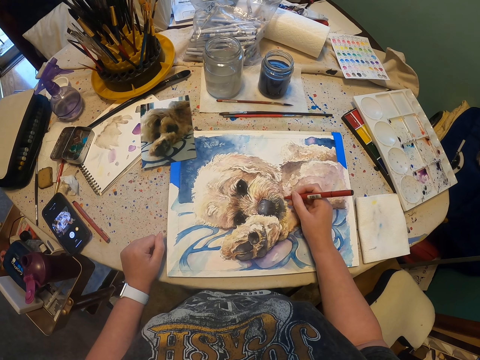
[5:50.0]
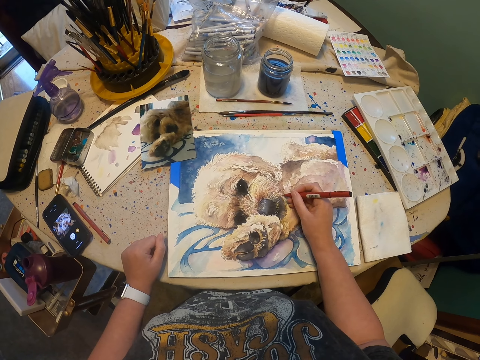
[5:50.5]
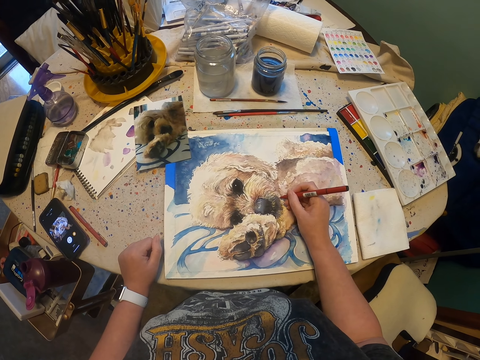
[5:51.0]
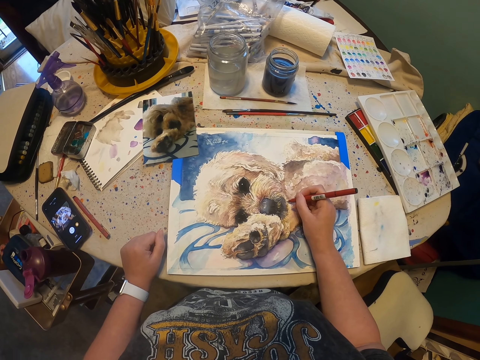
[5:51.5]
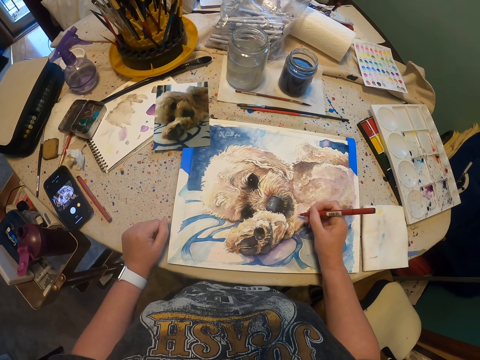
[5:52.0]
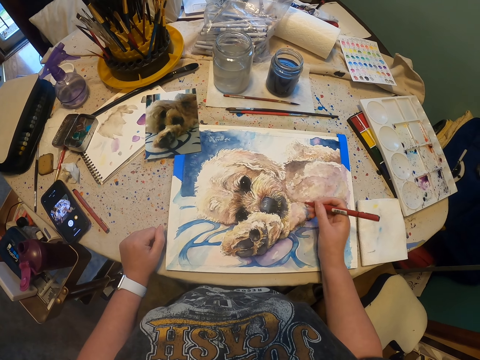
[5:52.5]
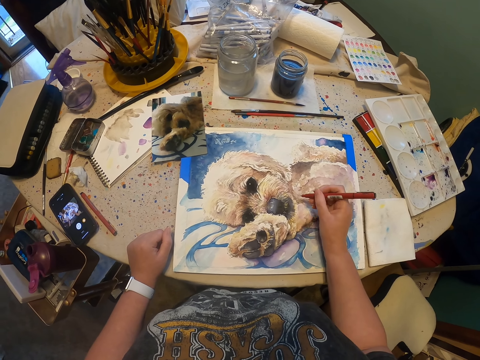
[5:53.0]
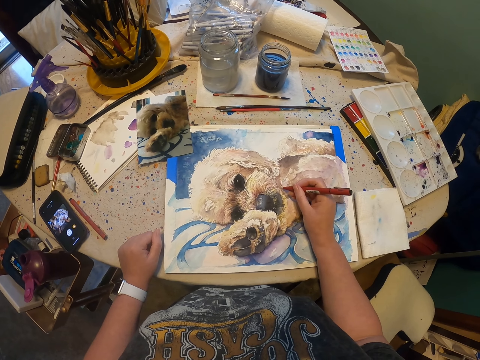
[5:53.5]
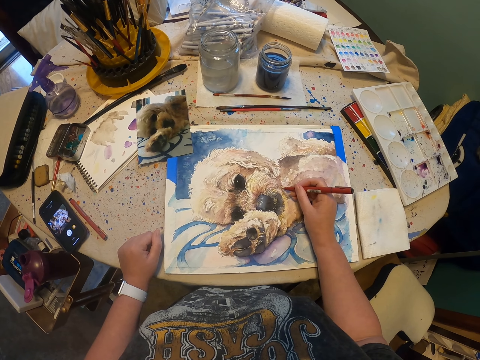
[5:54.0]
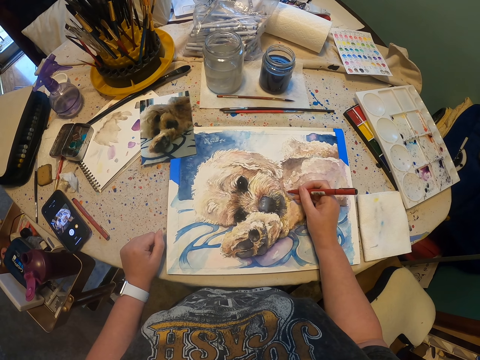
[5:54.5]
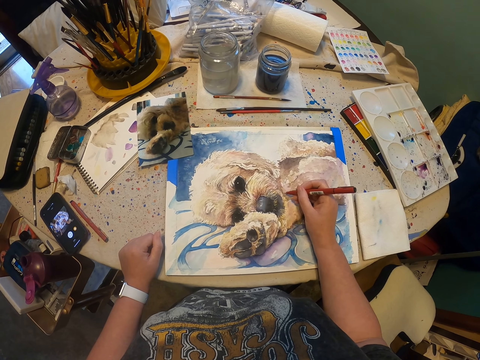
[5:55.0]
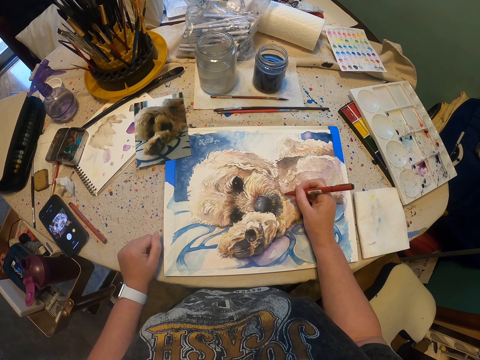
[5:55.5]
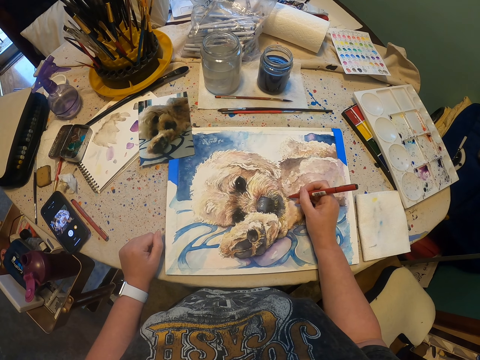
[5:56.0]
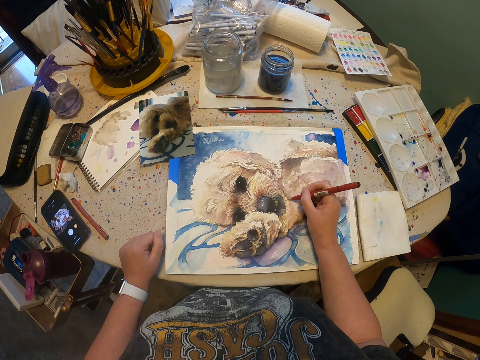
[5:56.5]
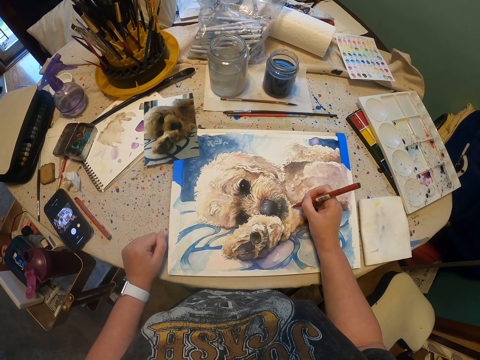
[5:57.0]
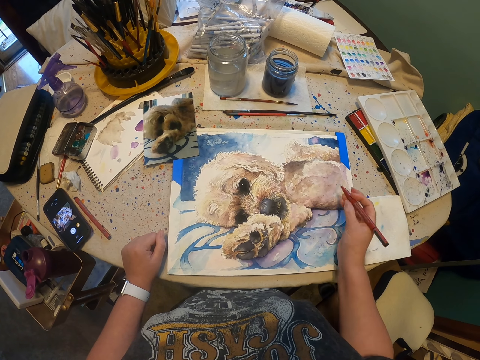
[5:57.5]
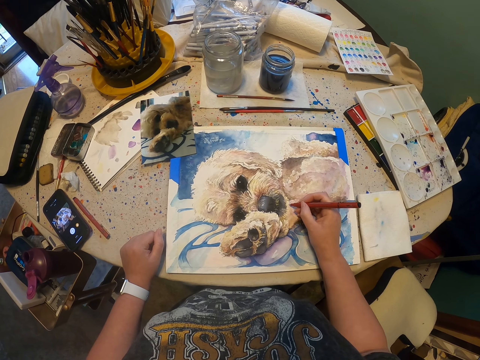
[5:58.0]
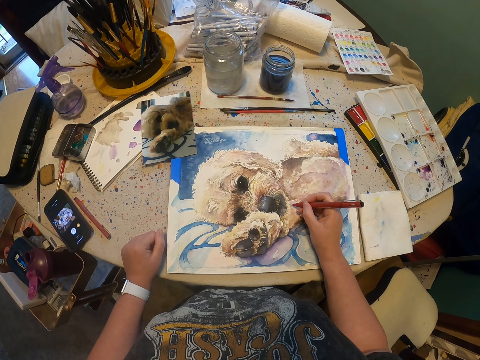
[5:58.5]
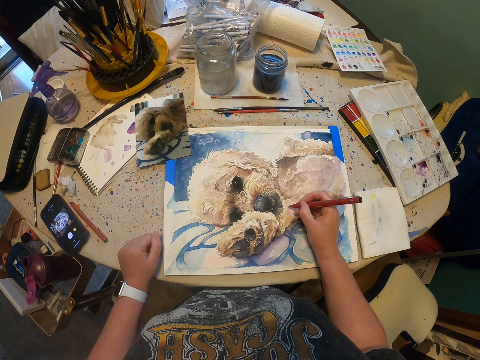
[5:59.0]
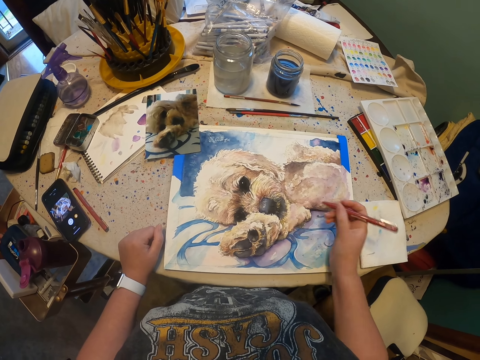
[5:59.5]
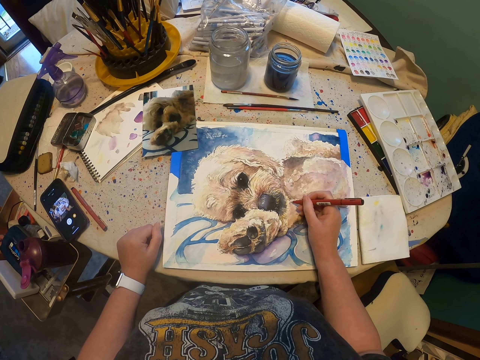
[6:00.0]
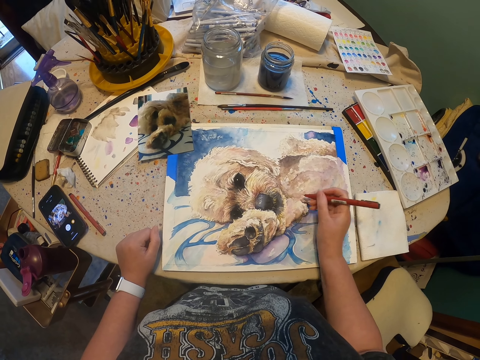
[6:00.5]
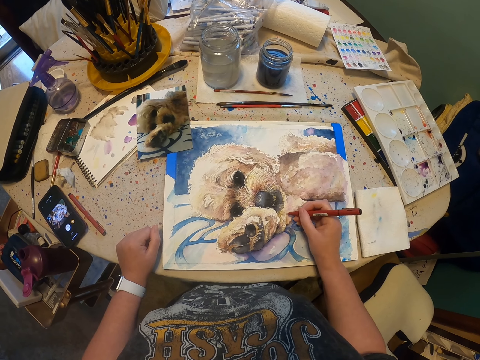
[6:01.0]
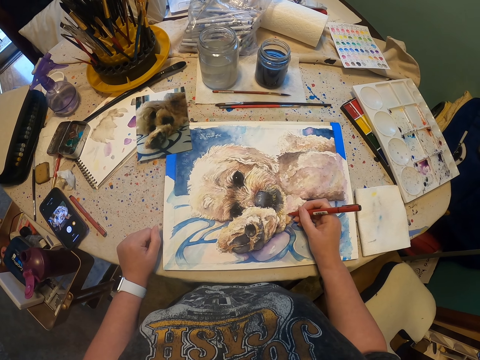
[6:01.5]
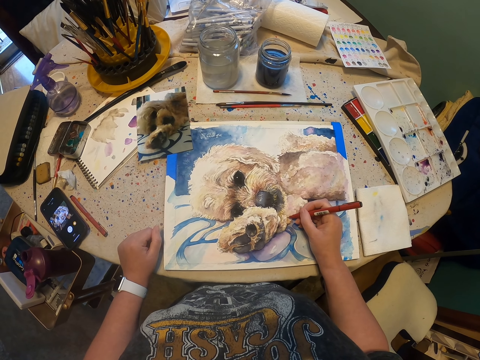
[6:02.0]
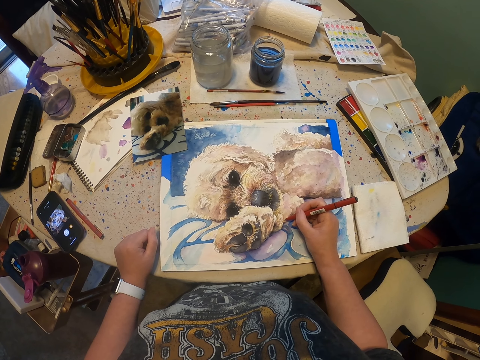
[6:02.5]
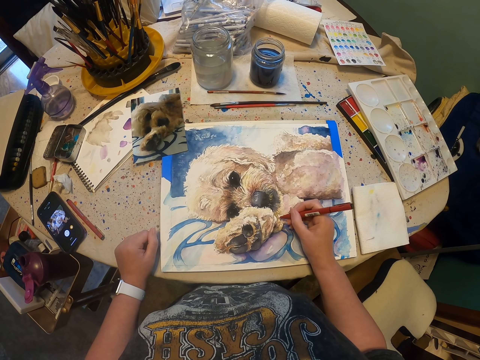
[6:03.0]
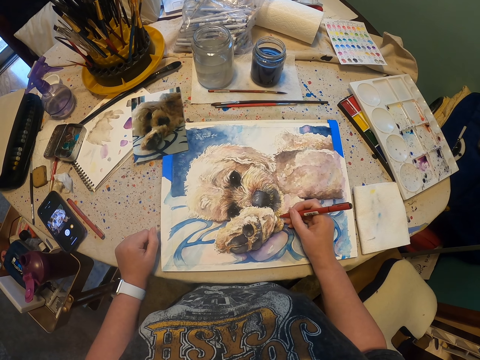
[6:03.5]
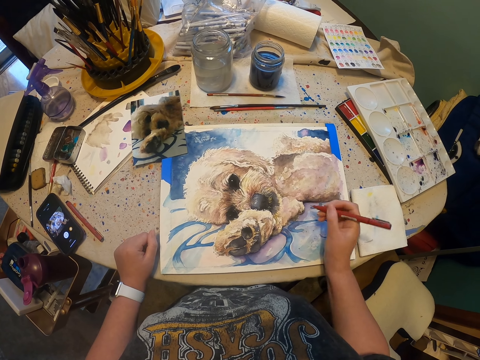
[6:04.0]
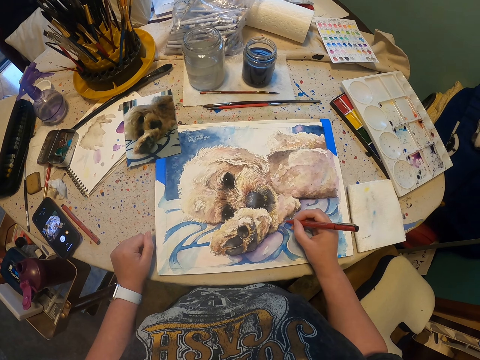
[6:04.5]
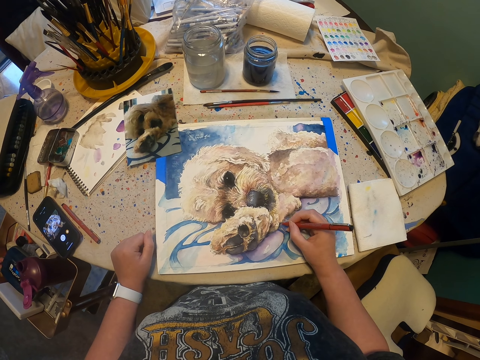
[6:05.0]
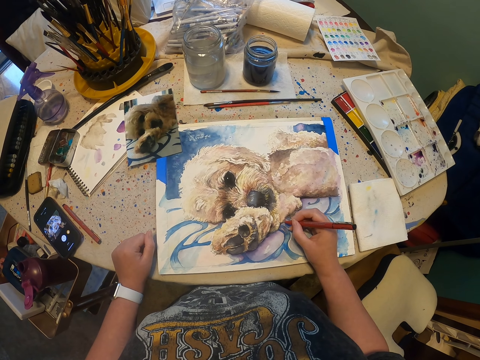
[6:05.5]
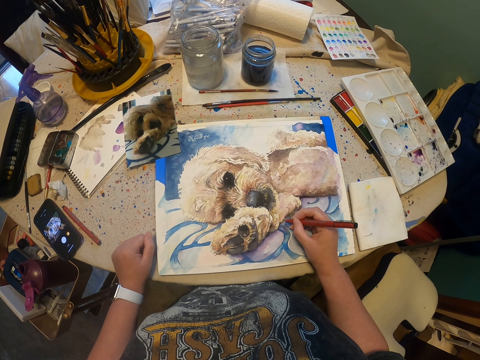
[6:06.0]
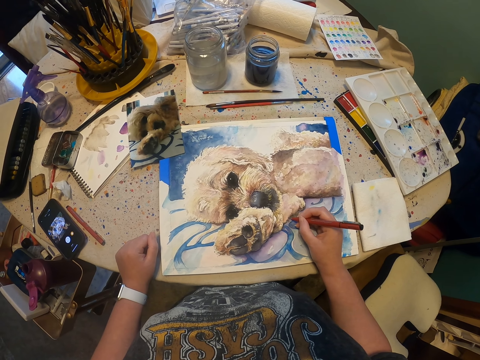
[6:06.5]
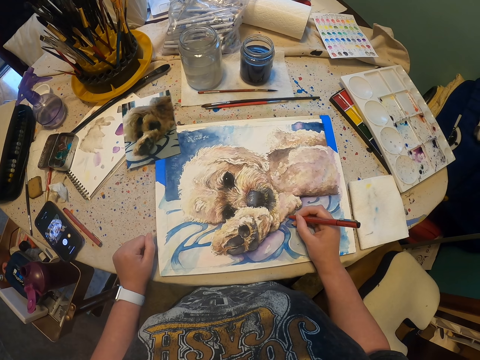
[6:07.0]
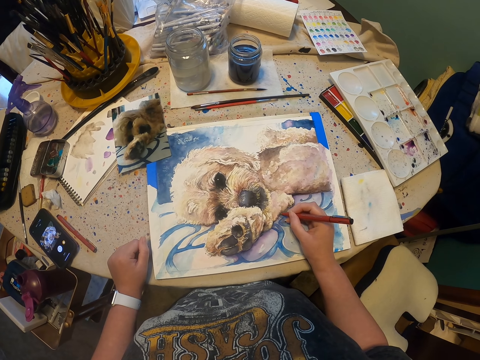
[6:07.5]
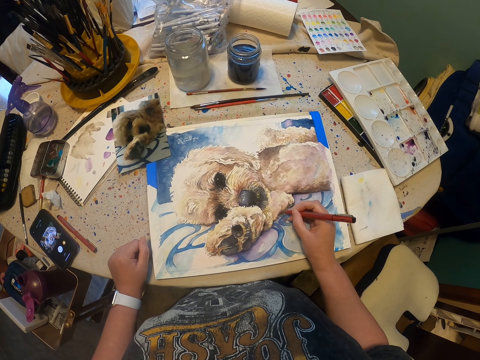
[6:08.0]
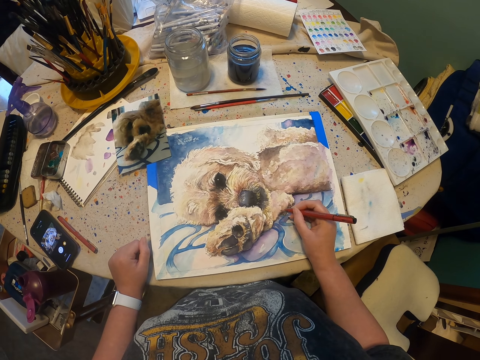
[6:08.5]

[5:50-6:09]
The camera wearer moves the pen on the right hand. They draw something with the pen. They move the pen on the right hand. They draw something with the pen. They move the pen on the right hand. They draw something with the pen.

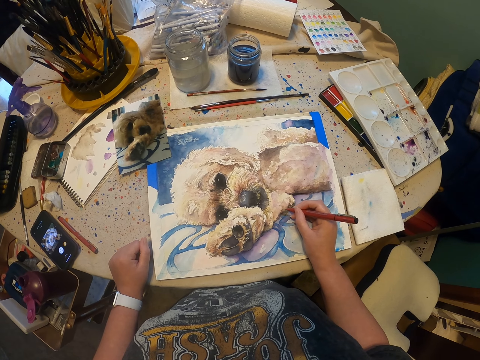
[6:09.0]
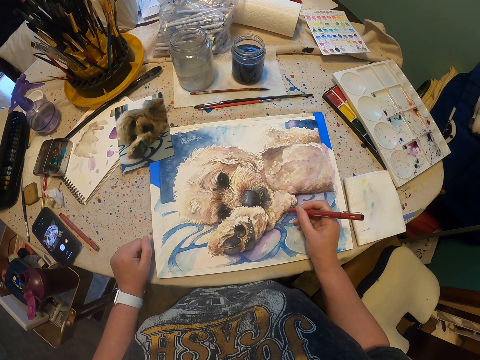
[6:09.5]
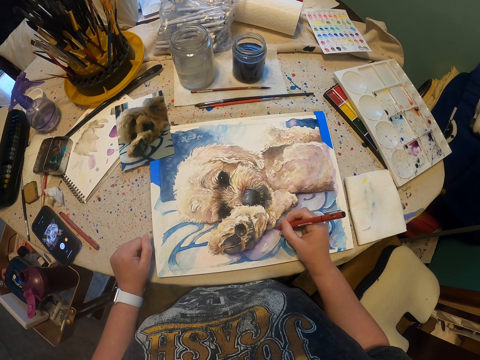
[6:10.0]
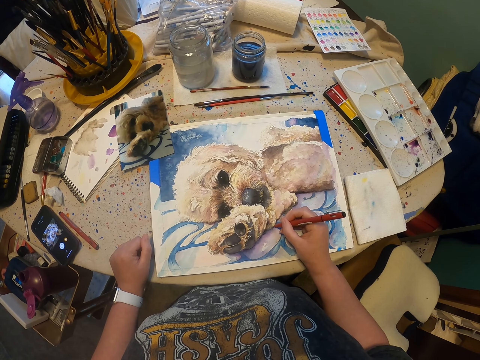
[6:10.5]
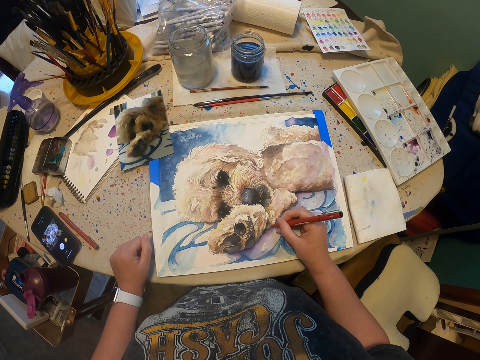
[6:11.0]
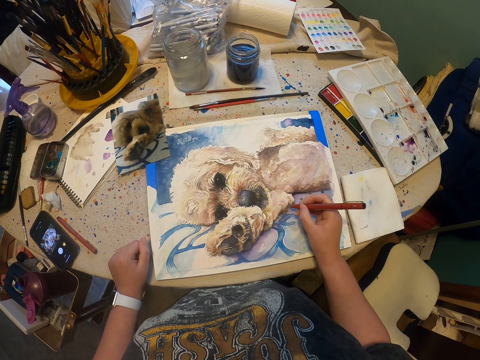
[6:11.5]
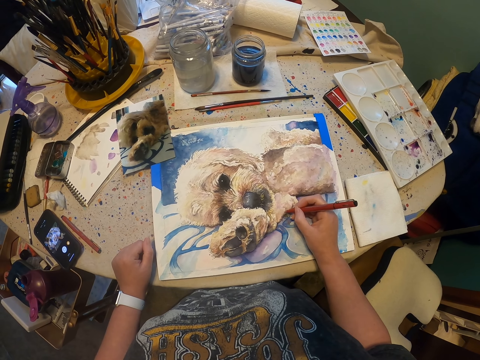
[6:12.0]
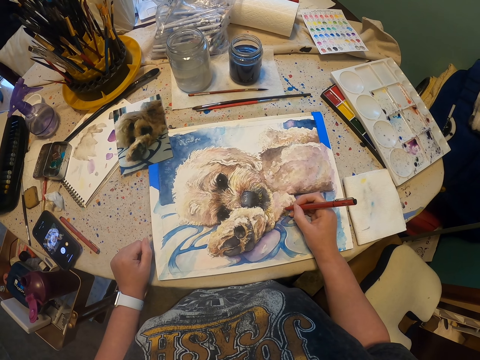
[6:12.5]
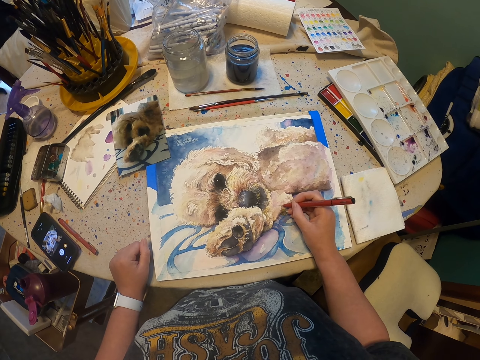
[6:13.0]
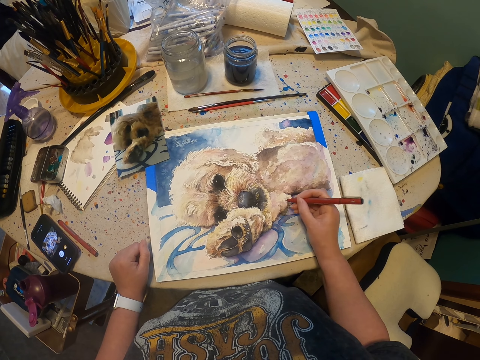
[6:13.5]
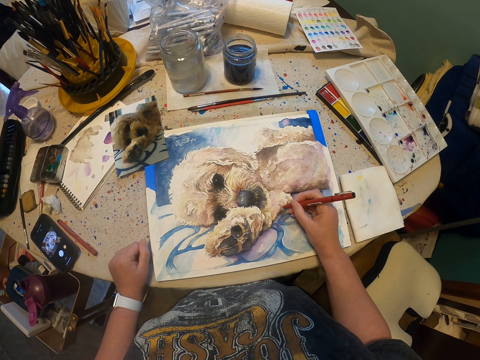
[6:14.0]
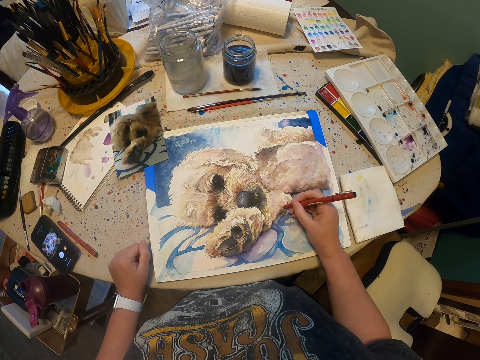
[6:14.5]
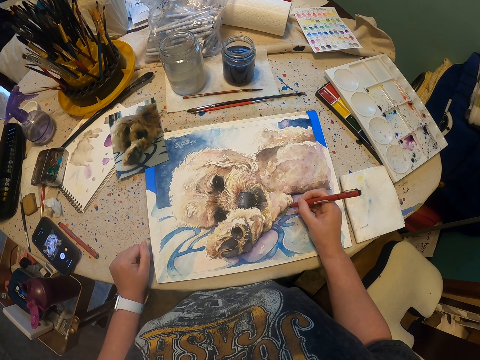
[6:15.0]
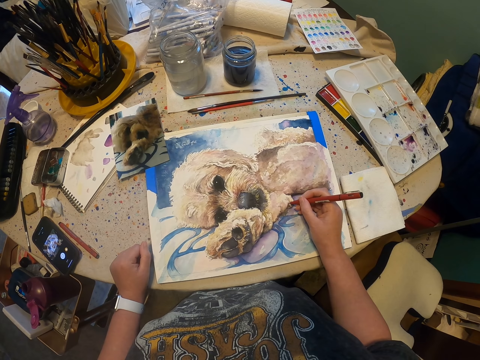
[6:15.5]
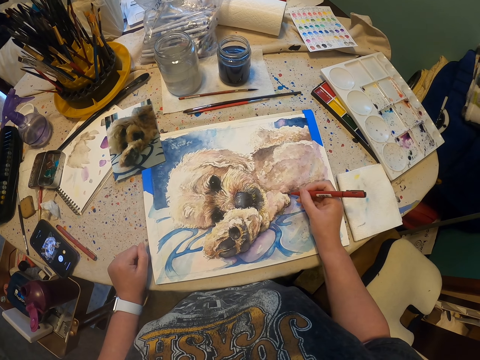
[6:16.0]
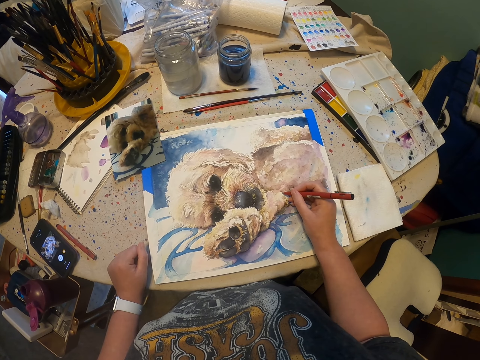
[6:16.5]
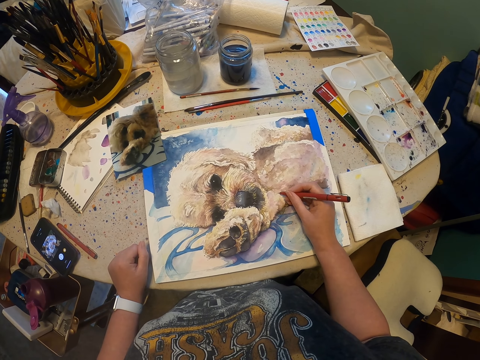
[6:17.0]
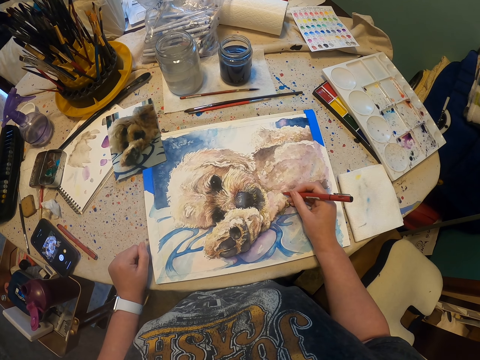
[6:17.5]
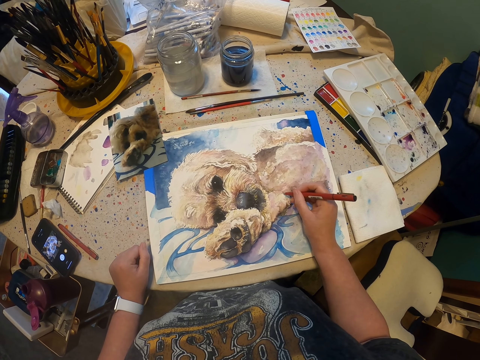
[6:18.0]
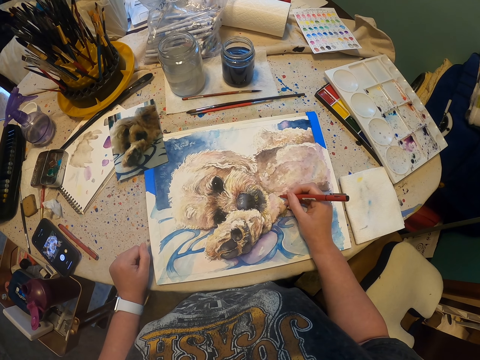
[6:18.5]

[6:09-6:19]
The camera wearer moves a pen on the right hand. They draw something with the pen.
